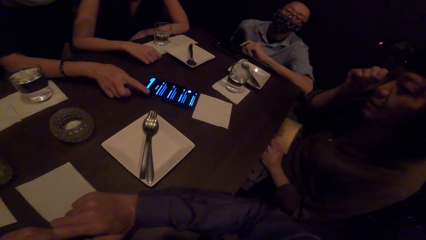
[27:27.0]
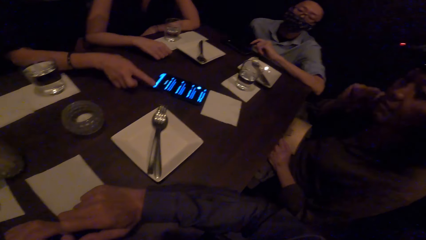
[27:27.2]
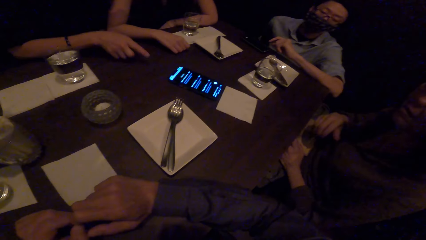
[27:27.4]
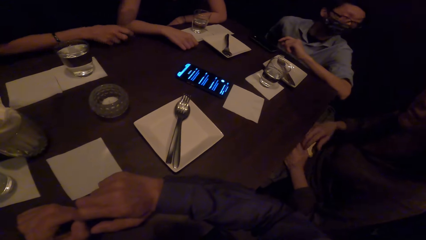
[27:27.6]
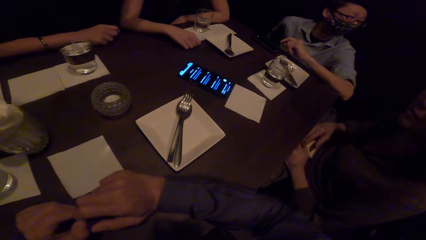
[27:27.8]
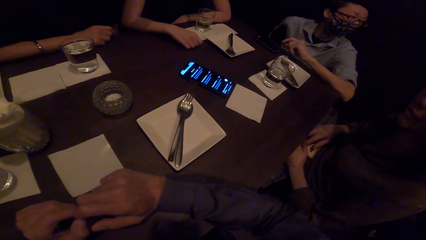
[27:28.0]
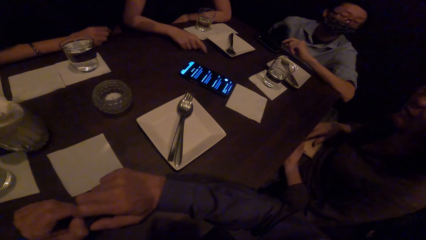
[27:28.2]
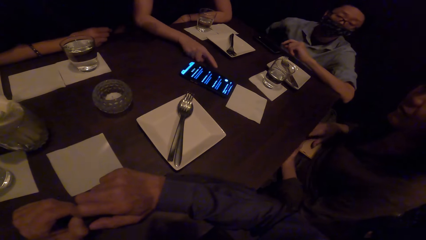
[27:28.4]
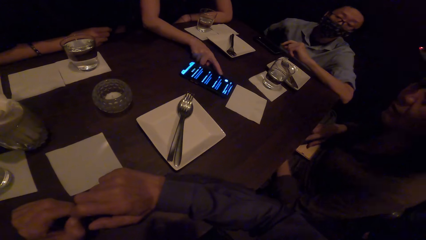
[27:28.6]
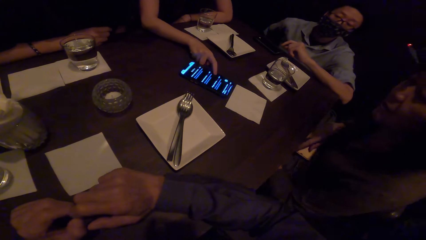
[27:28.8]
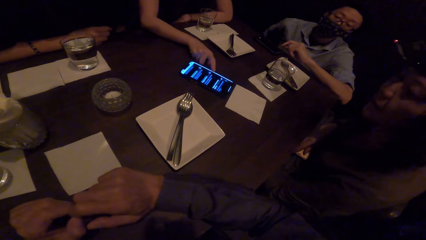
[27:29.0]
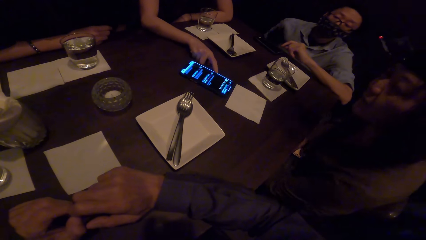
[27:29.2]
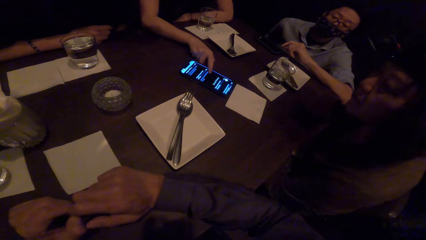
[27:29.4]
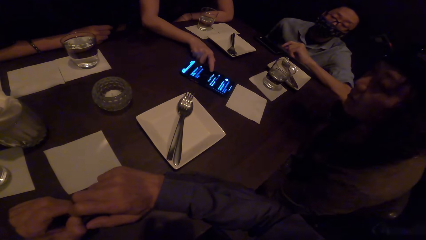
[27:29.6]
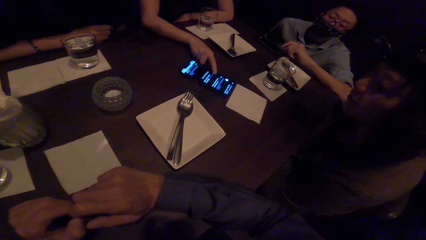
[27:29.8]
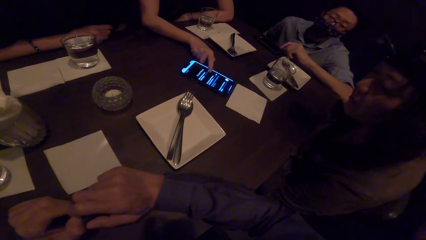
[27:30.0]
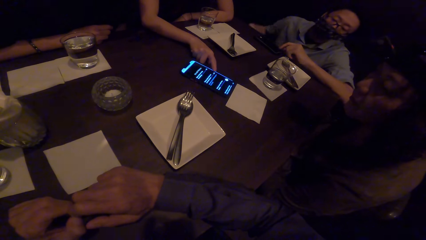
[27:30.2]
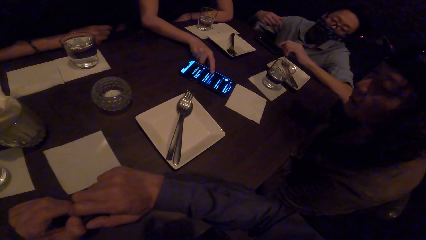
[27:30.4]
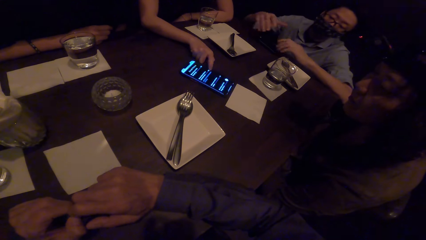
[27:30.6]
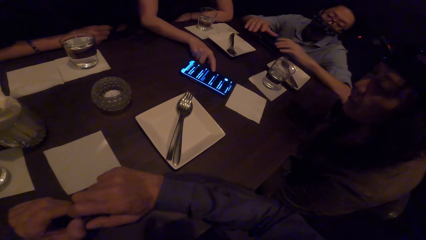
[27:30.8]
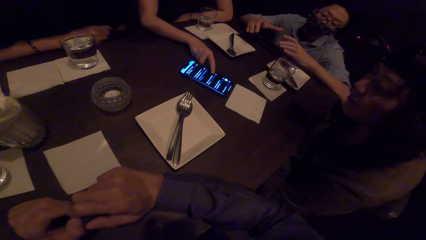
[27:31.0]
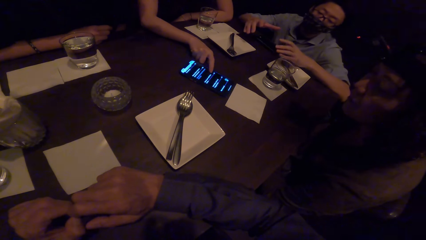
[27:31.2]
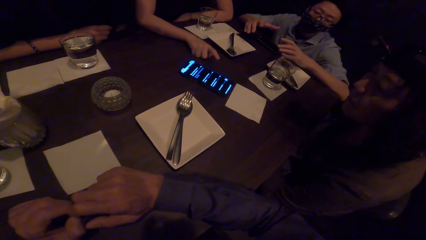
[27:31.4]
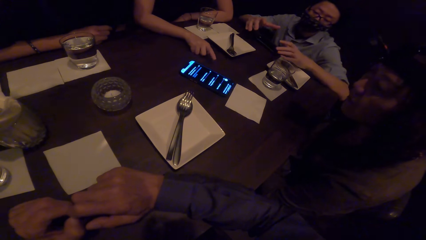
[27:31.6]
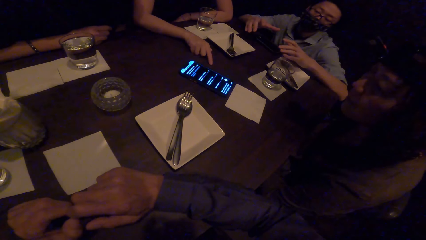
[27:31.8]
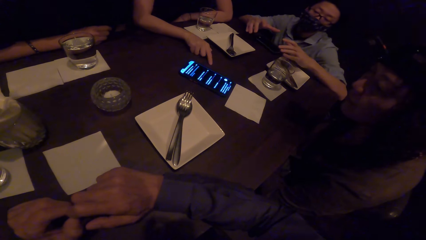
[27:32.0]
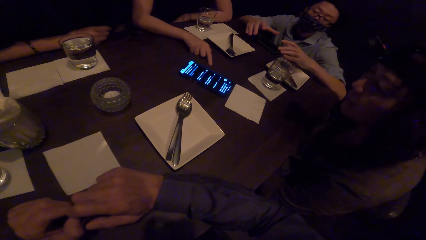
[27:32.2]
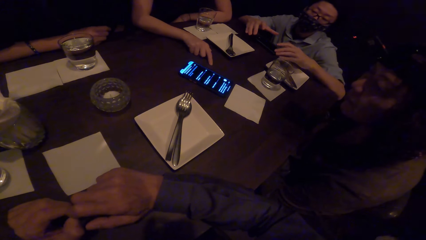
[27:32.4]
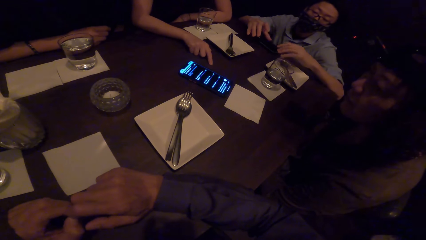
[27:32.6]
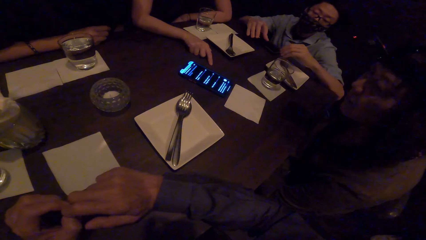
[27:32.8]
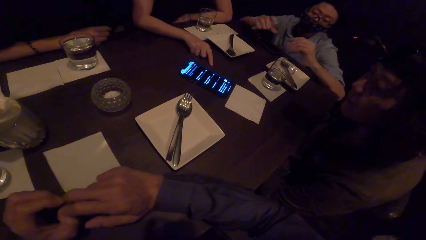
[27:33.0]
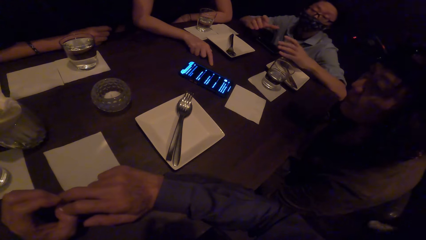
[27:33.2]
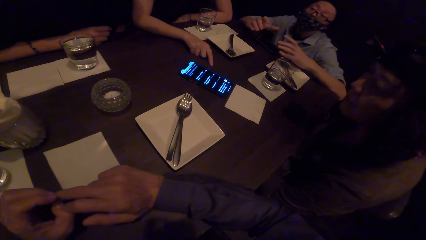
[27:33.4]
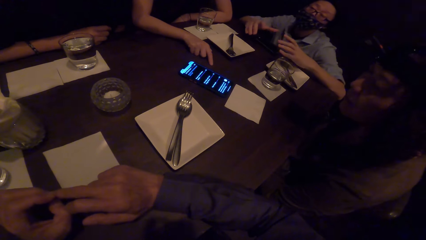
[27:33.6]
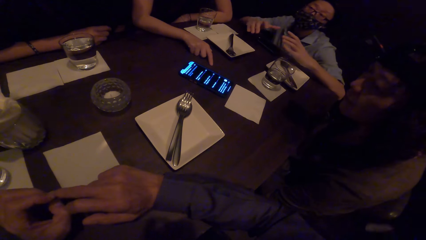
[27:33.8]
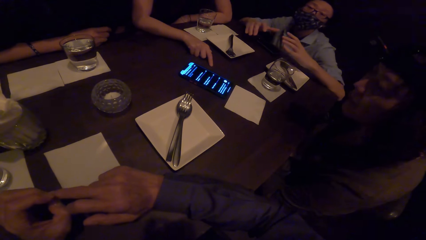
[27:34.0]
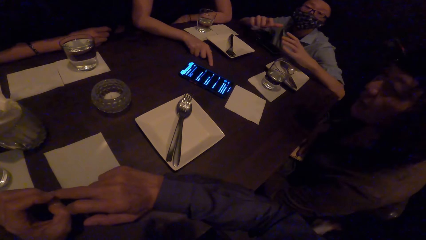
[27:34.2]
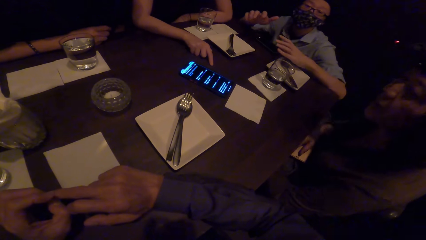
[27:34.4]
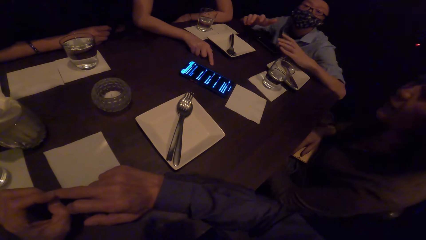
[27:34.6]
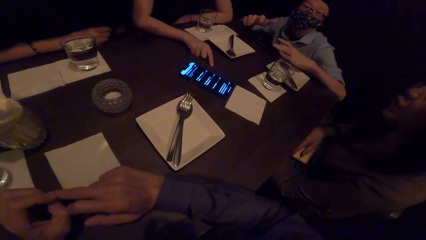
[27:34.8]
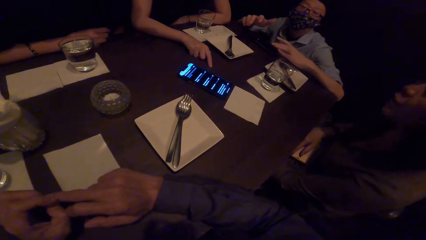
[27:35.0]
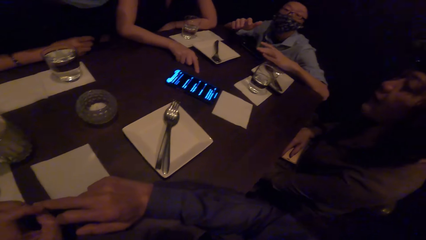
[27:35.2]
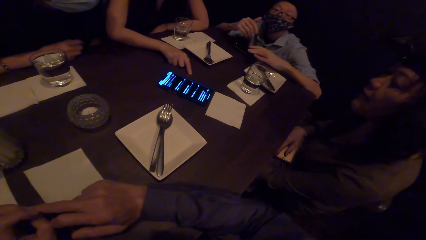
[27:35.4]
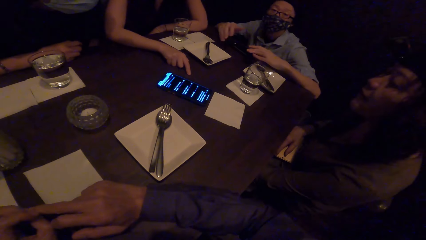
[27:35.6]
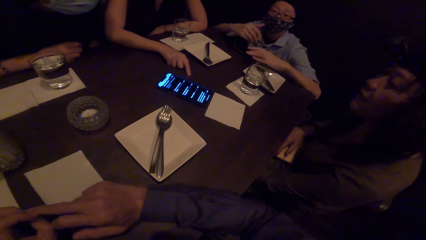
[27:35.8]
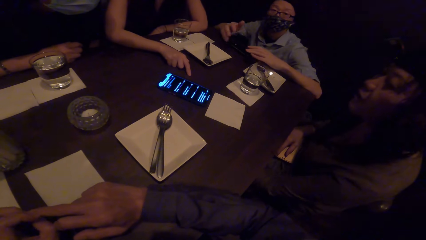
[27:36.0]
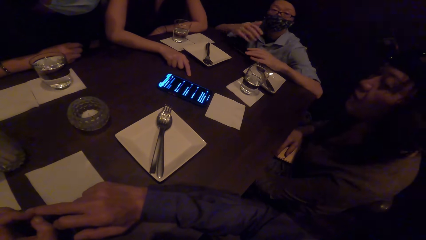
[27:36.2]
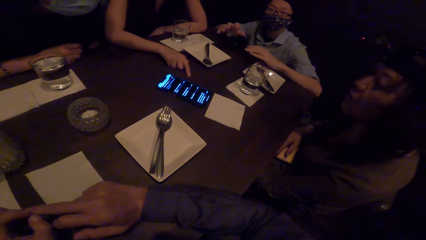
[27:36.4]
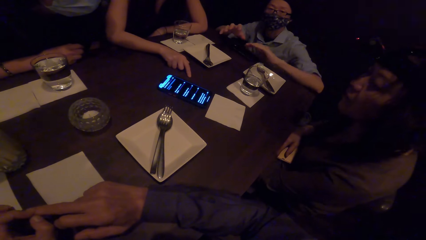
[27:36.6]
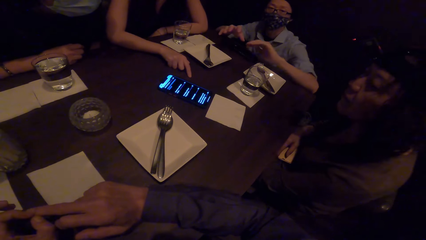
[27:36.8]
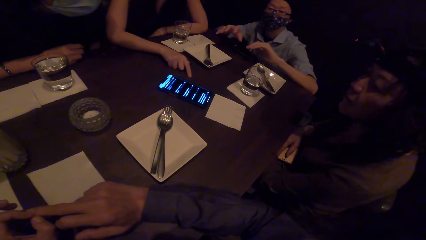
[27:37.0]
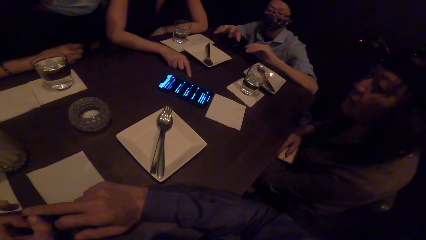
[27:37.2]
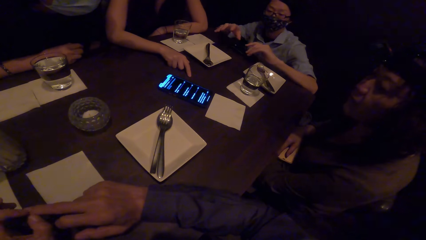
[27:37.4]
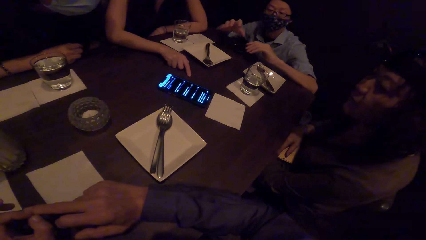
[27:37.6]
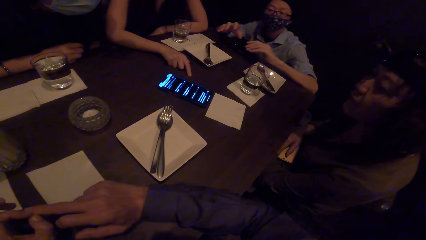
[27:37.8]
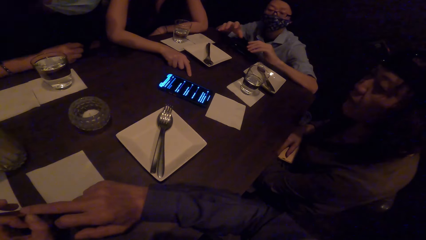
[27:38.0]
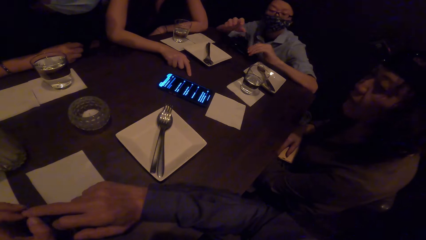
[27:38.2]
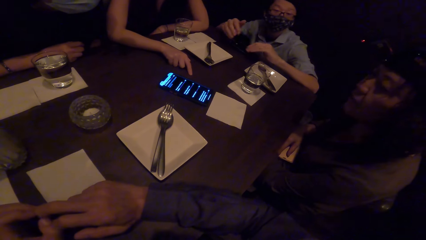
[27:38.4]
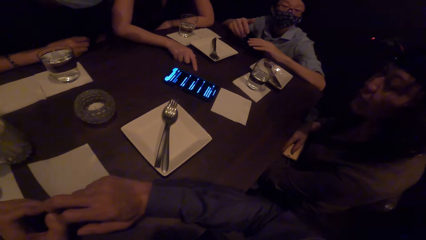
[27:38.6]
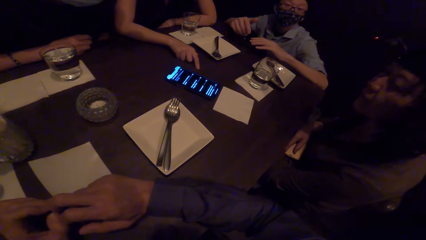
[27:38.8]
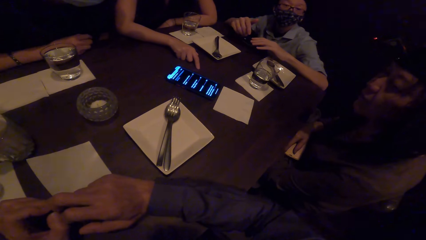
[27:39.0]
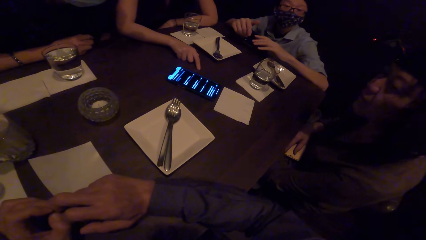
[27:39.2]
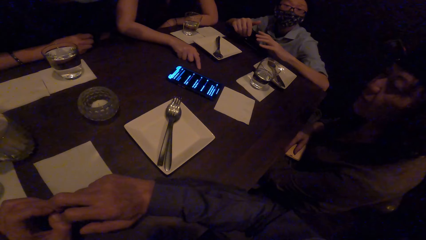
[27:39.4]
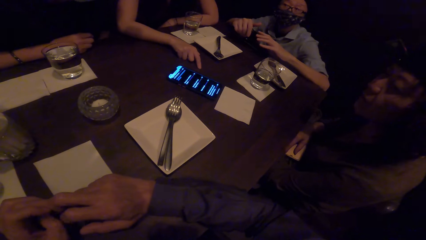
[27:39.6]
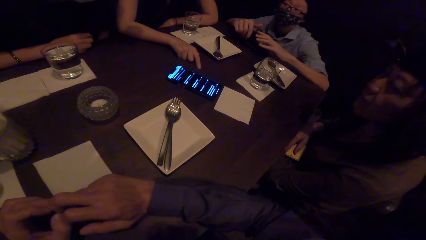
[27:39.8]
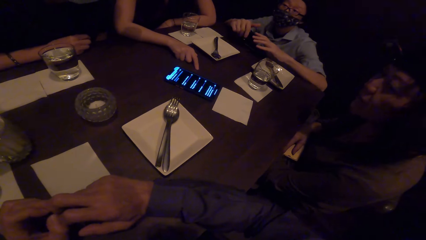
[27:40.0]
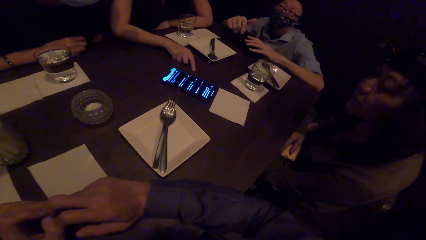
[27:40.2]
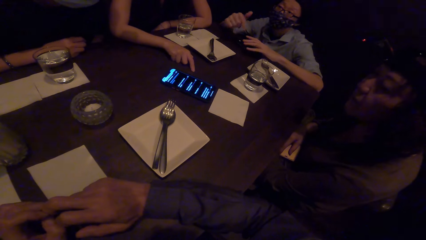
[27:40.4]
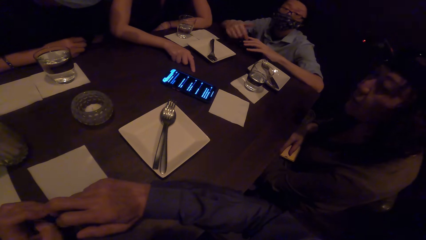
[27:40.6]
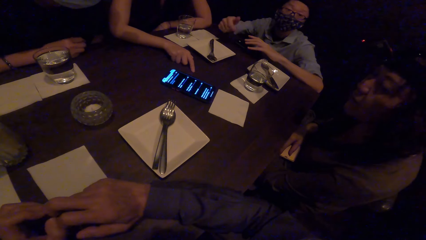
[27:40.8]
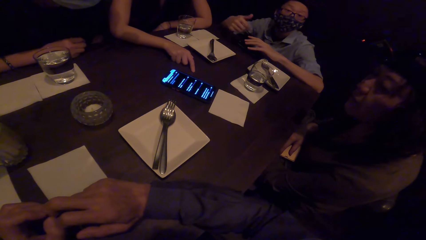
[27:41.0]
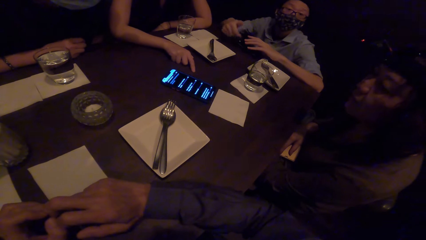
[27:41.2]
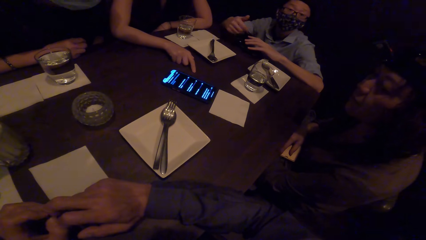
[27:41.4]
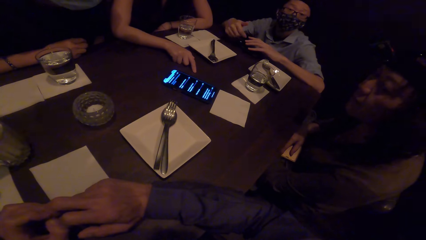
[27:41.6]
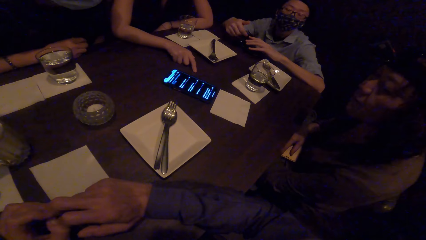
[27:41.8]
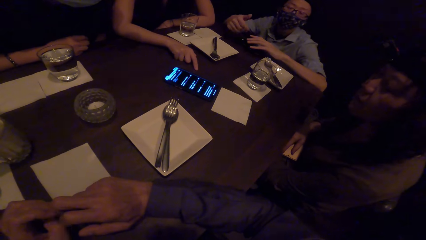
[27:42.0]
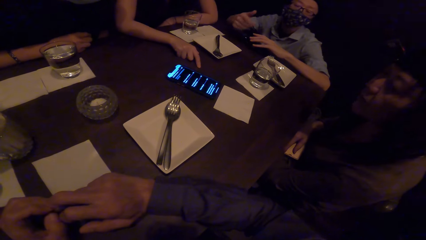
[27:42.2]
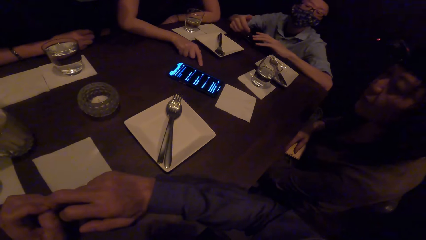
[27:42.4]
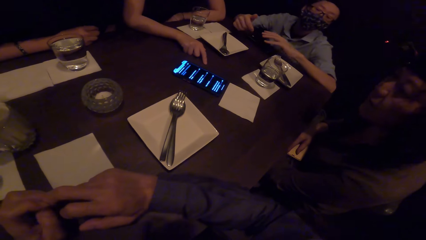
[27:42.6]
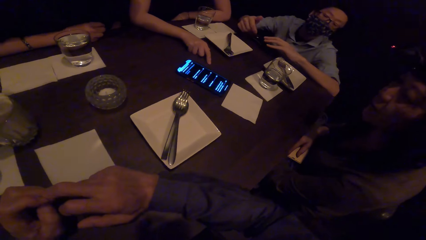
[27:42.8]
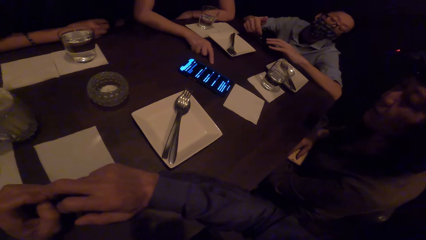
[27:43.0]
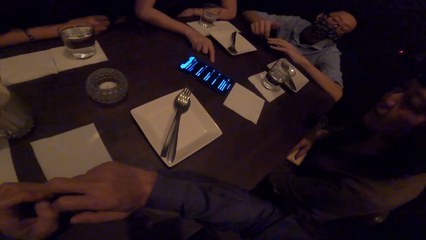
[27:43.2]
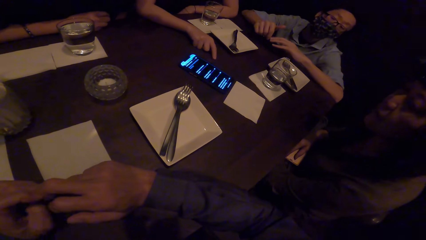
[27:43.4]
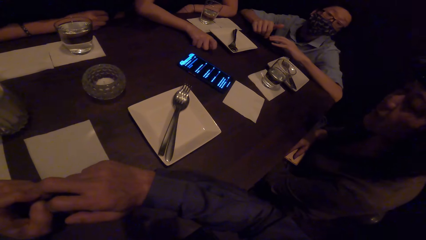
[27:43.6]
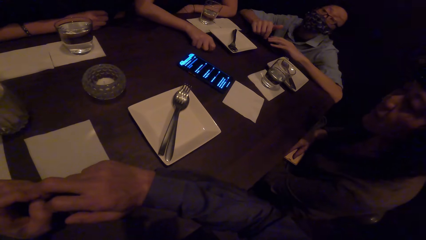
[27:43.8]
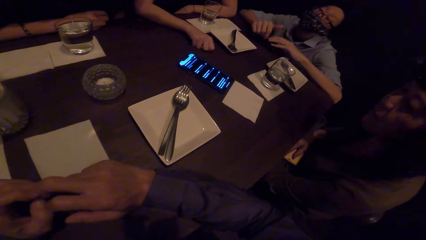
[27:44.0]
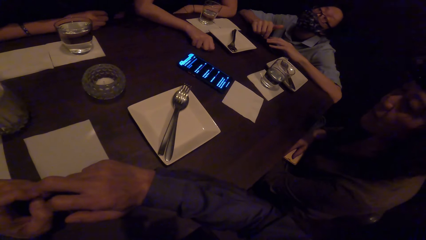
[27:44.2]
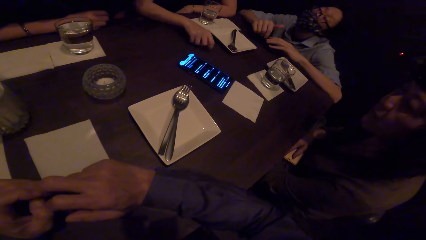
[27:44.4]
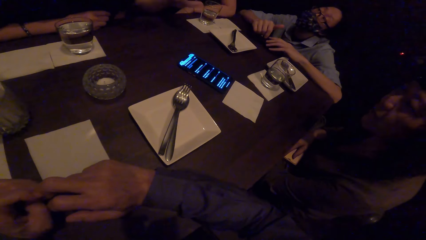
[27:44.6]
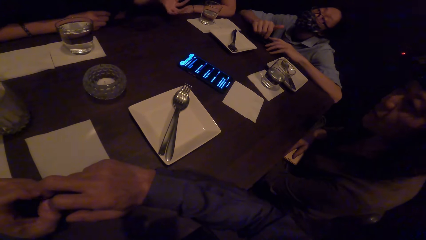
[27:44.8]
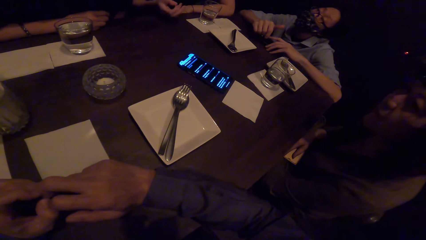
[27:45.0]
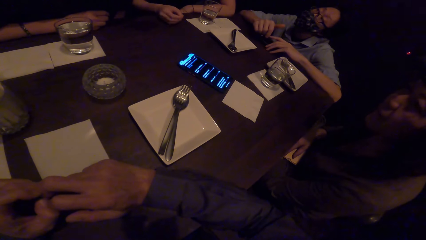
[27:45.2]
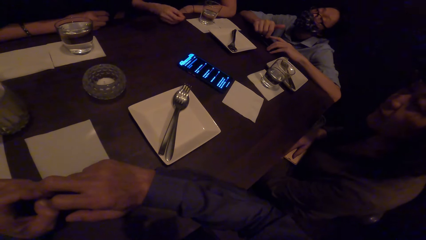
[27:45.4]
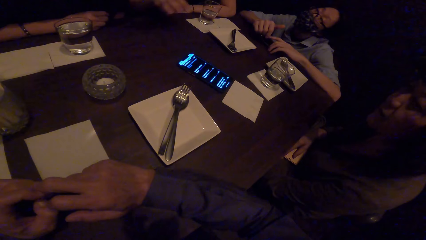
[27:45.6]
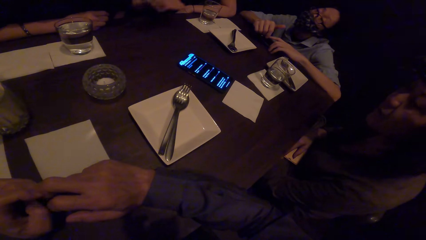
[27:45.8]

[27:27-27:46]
A lady touches the hair. The camera wearer interacts with the friends. Another lady scrolls the mobile phone. The camera wearer interacts with the friends.
